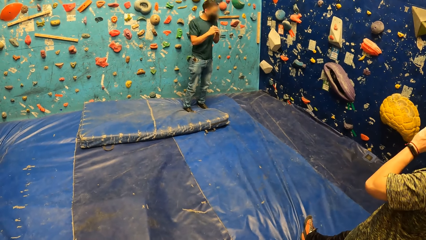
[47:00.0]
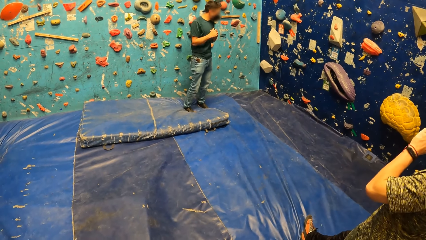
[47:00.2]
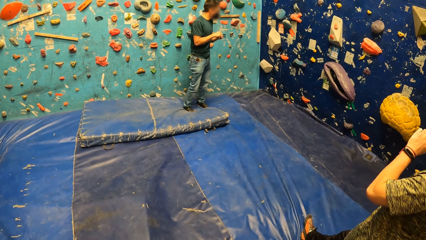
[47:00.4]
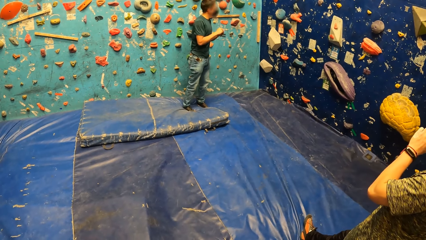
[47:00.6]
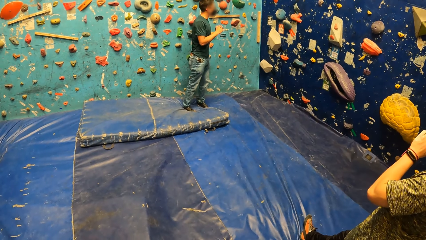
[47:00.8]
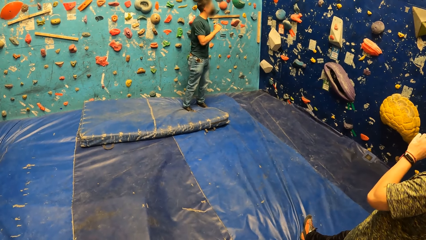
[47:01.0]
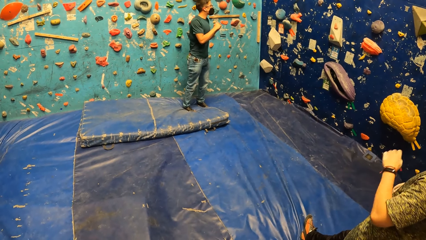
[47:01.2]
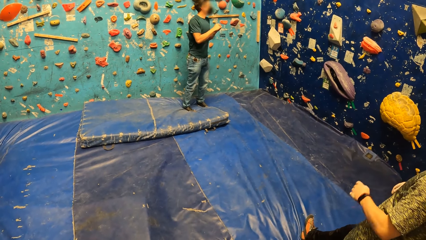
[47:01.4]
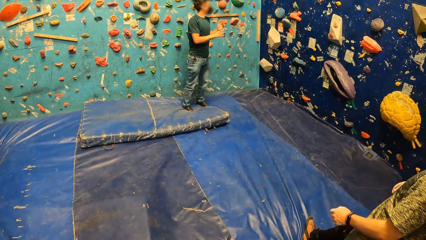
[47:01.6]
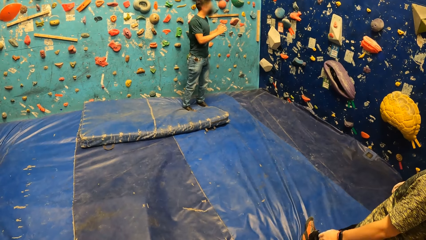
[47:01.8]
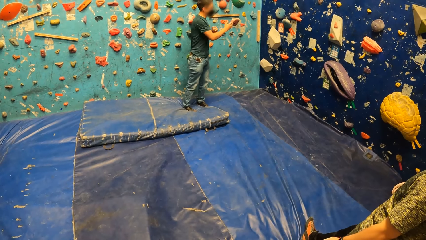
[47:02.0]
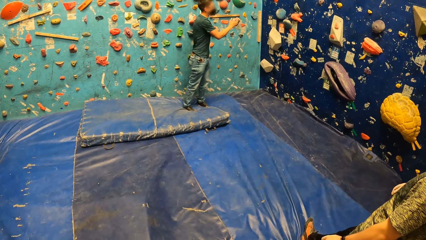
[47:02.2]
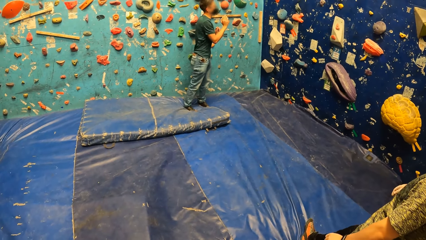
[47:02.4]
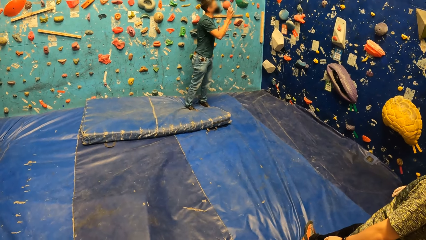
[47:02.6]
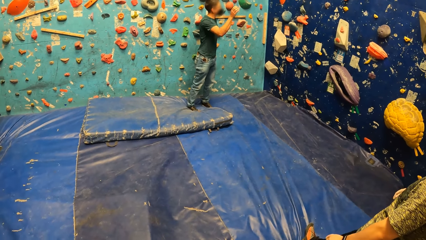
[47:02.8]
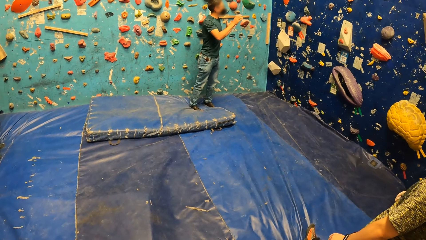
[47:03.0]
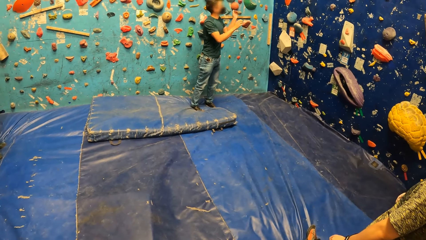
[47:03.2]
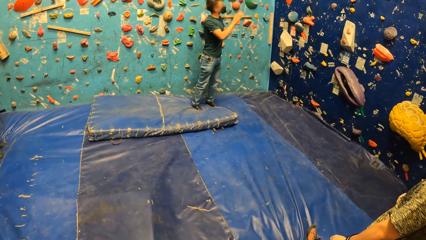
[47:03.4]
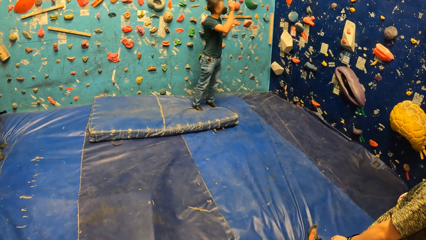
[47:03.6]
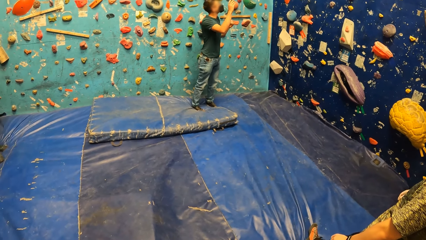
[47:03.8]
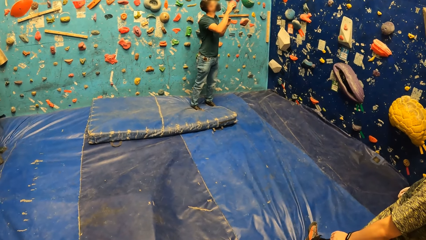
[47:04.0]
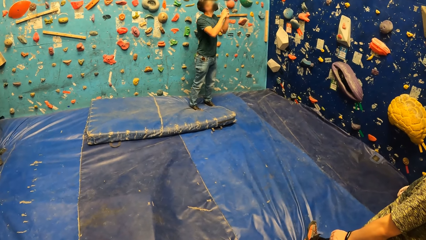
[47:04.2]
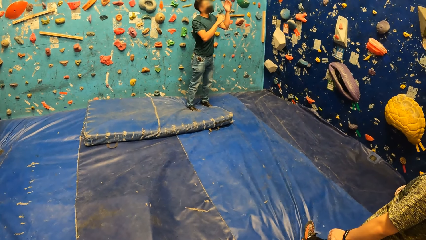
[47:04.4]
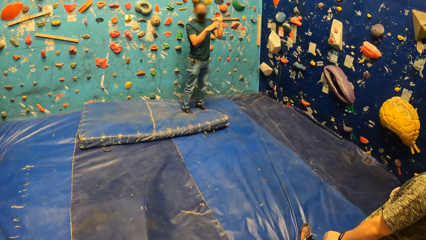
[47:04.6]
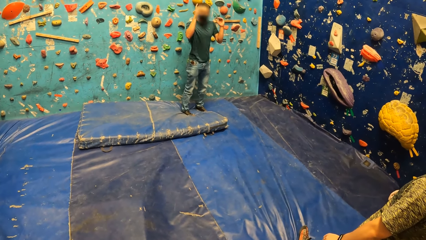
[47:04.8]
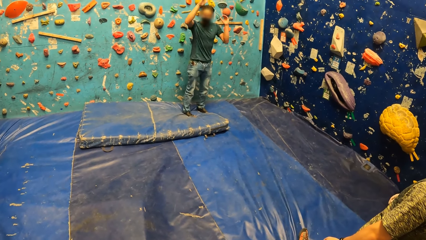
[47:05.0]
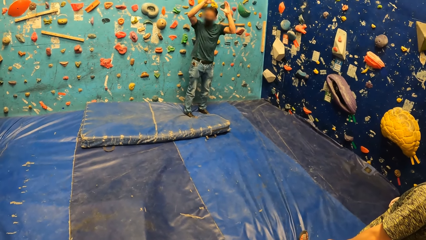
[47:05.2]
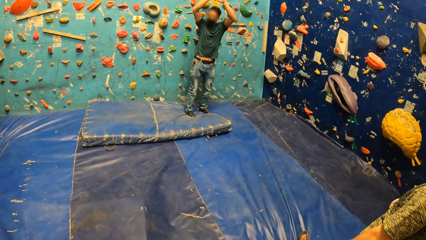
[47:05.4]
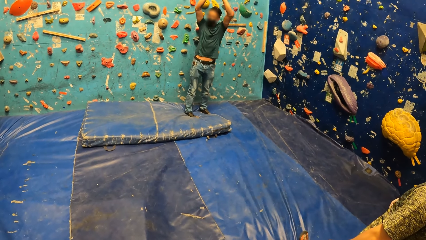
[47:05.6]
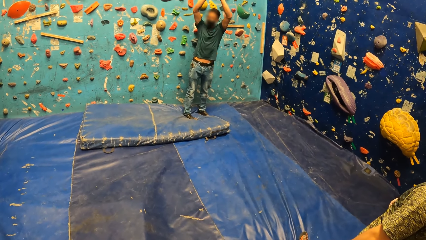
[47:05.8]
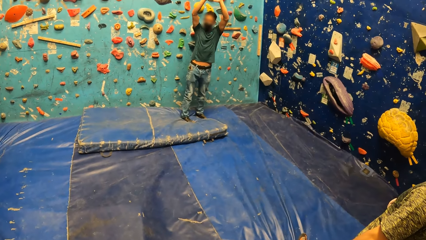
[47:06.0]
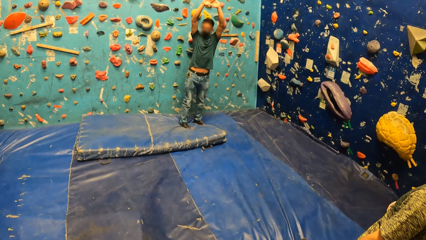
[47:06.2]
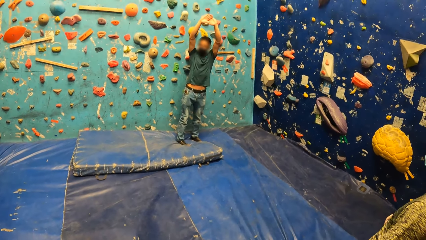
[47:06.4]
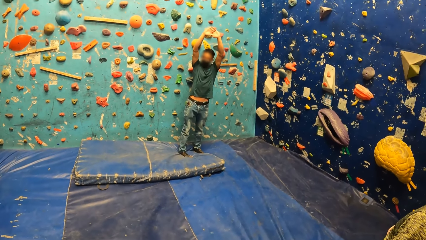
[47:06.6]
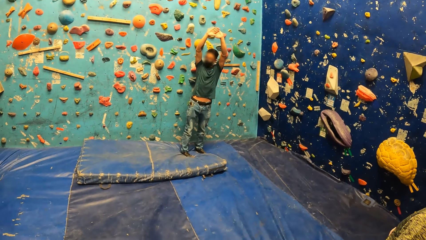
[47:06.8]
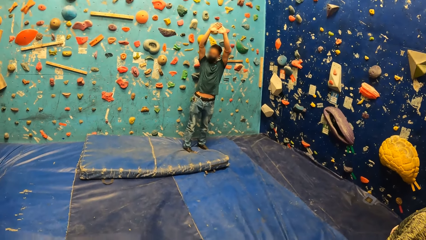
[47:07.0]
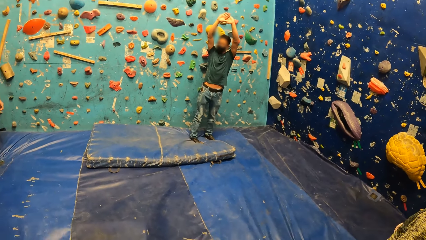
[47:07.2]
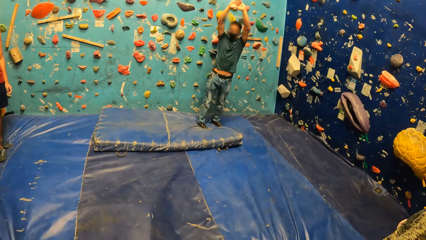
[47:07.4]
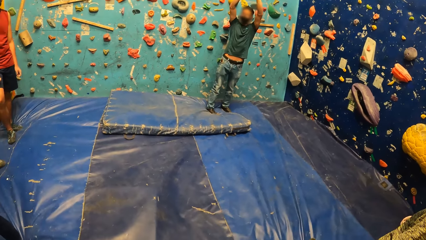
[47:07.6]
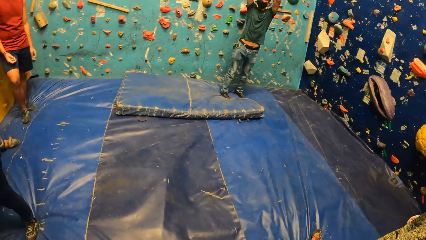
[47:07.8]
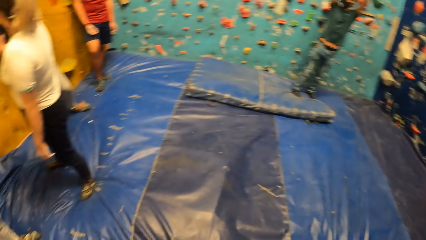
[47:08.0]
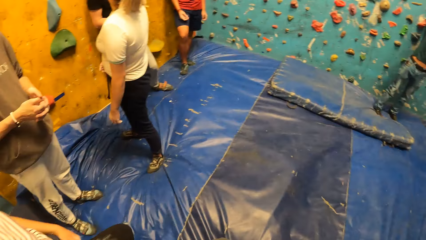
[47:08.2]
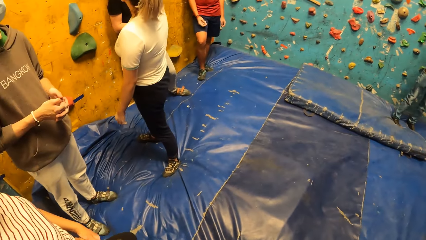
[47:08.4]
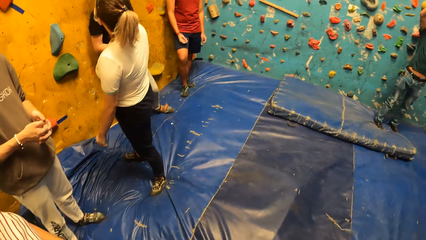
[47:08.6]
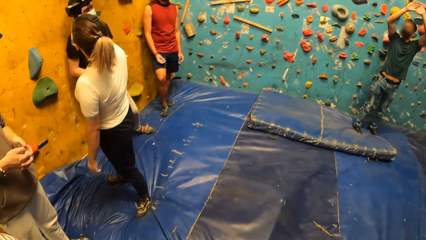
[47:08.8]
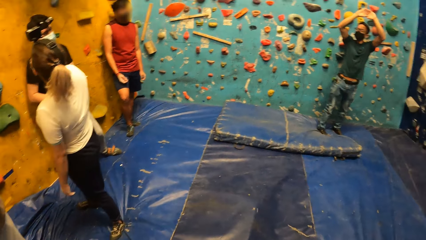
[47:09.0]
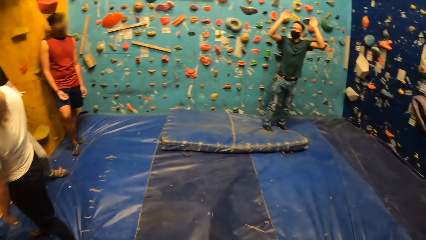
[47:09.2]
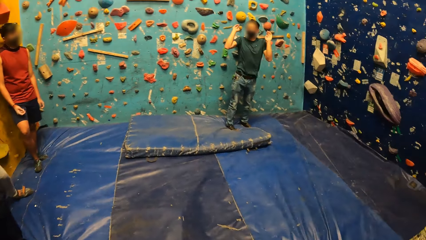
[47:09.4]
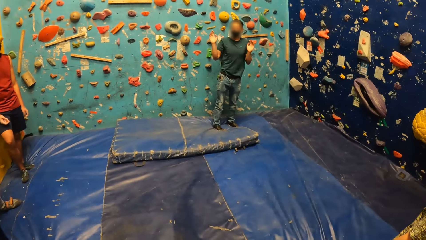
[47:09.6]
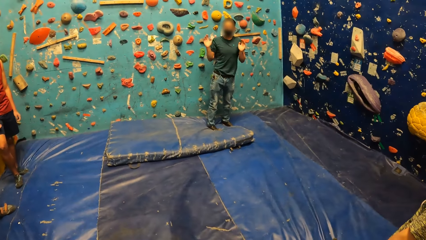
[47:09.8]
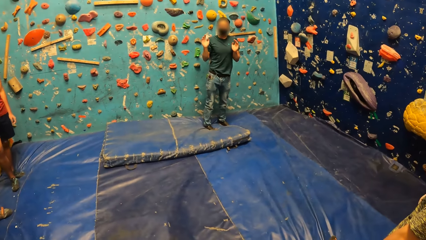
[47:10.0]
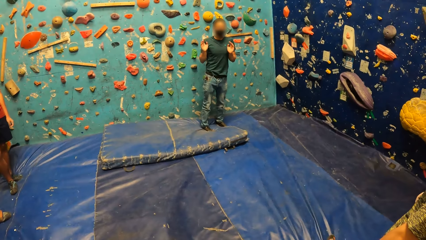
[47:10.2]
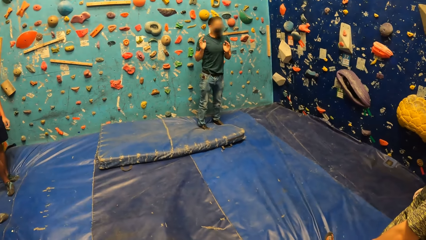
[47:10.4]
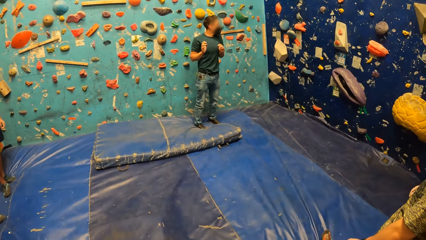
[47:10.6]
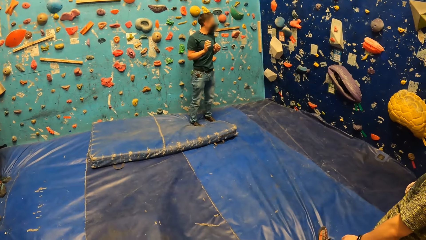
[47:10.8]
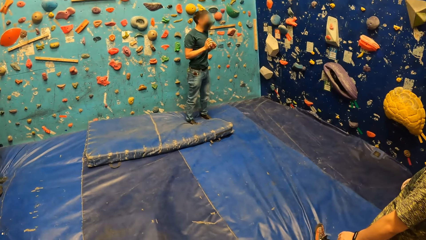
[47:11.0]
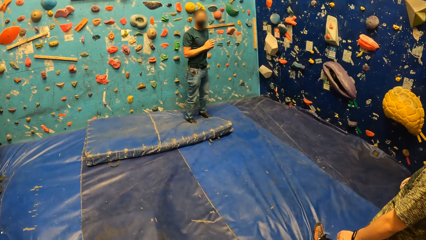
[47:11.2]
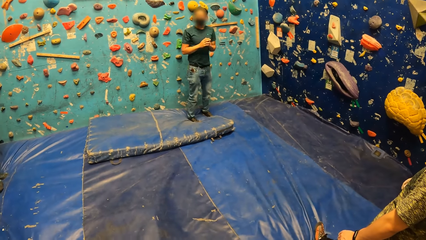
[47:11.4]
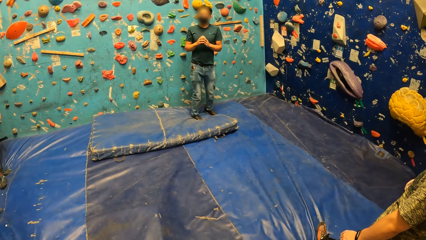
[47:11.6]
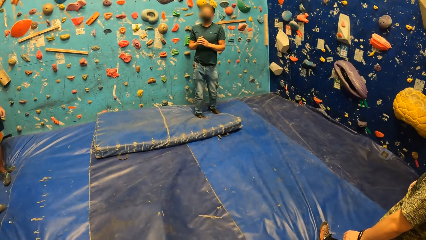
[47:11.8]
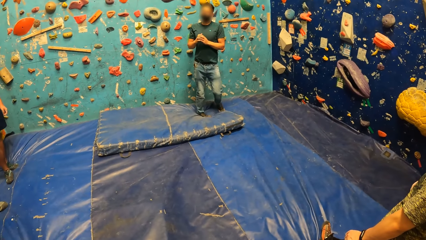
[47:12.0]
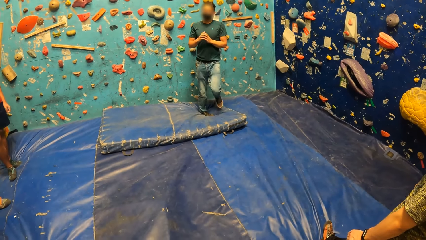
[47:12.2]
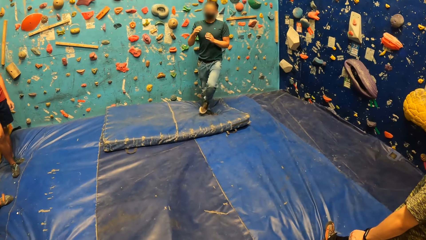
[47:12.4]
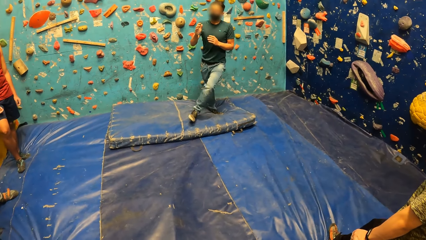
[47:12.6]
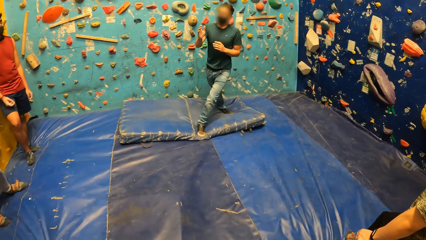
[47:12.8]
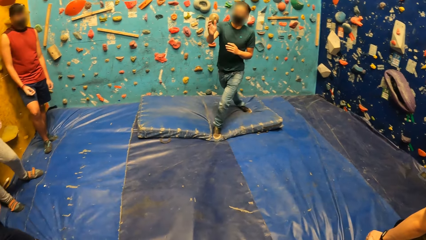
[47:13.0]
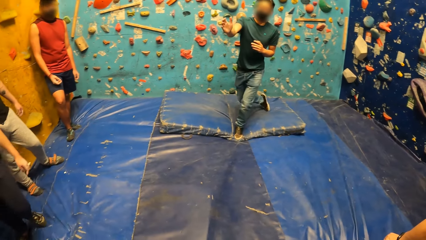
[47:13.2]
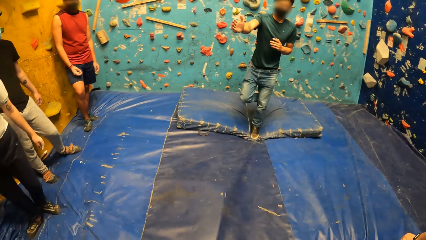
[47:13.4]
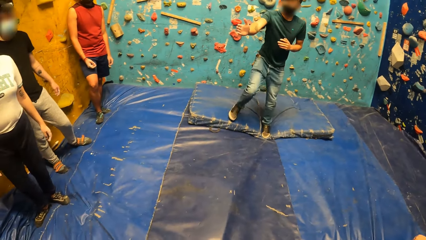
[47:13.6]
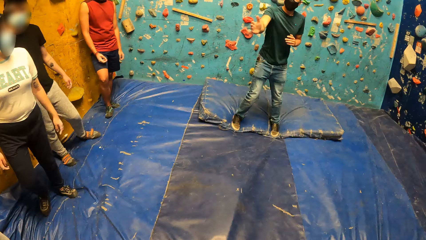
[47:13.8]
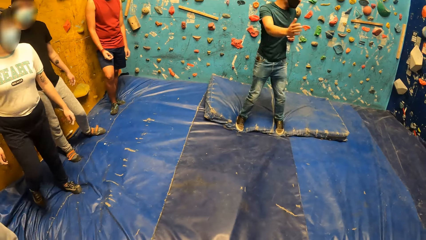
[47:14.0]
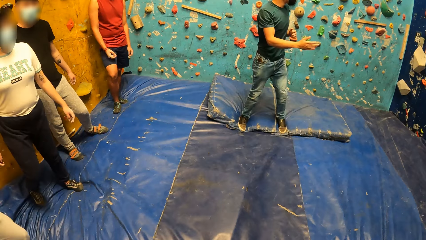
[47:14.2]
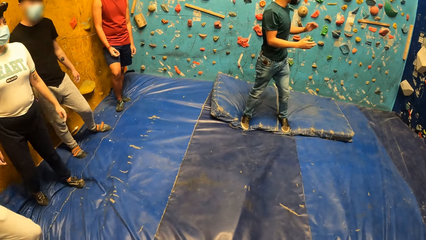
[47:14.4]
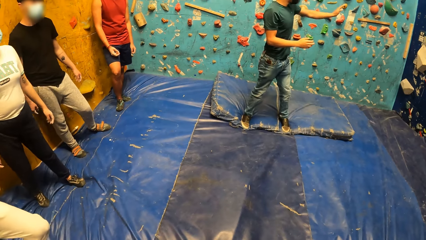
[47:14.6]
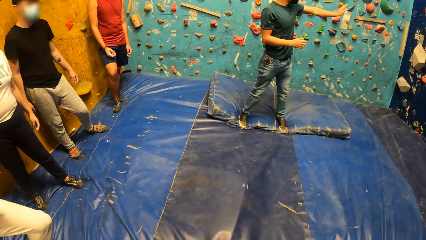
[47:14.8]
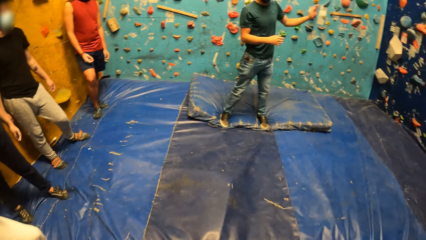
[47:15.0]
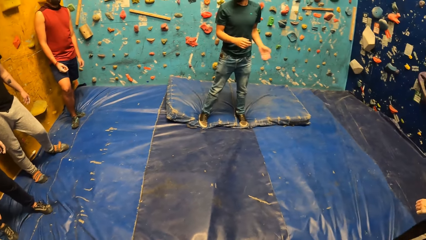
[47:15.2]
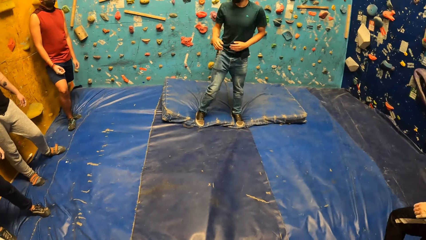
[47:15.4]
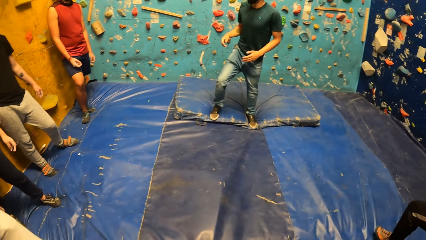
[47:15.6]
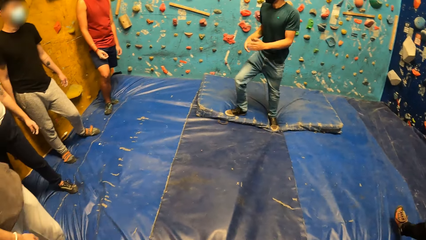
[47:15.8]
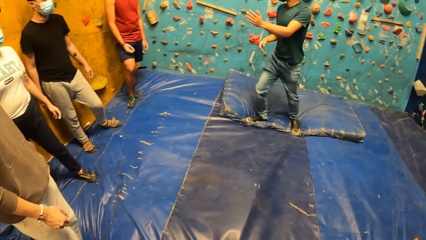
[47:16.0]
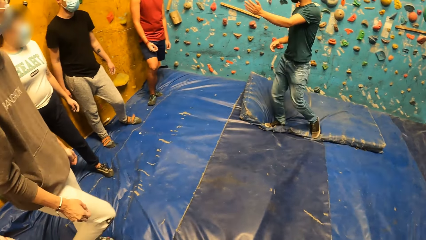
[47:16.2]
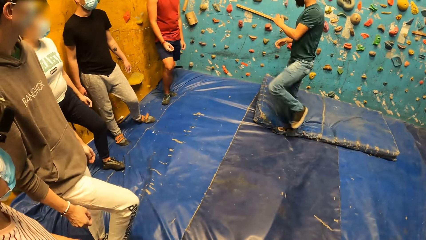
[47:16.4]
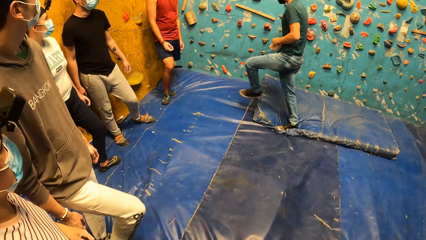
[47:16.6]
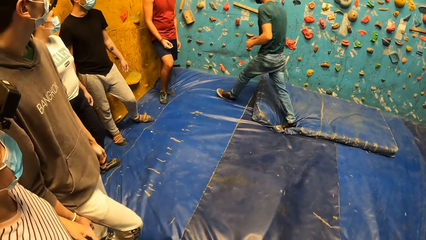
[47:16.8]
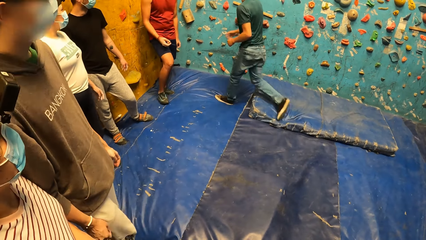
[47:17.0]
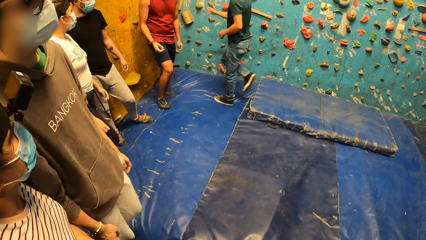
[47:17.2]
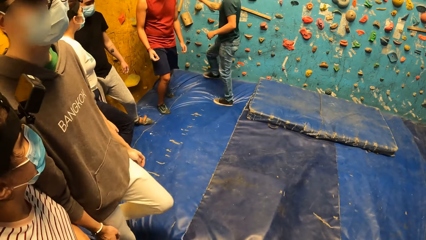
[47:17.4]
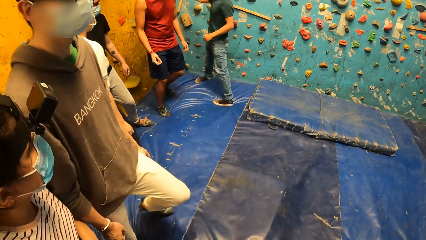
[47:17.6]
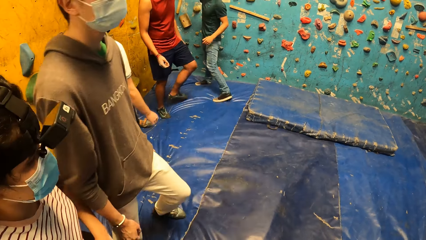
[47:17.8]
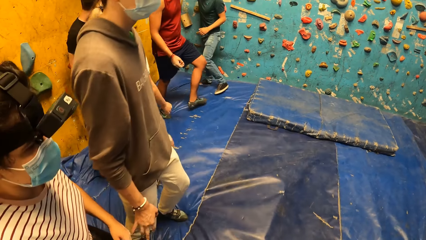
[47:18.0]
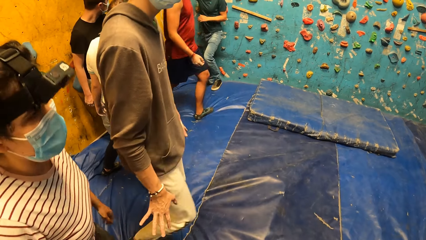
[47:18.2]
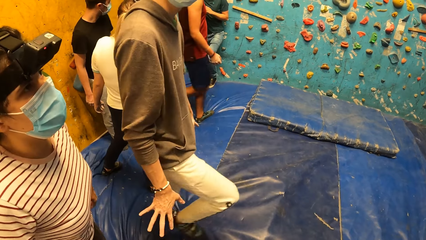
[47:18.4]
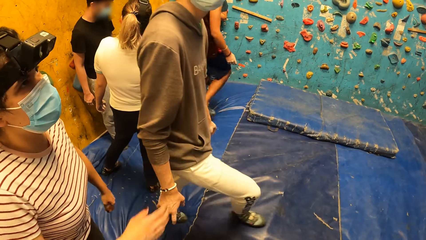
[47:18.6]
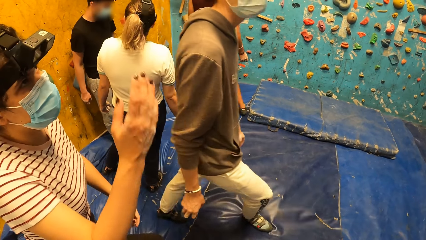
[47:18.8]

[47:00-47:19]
A person touches the face and puts the hand down. Another person lifts the hands up. The camera wearer looks around. The second person walks around and points. A third person moves backwards to the wall. The second person points at the third person. Another person walks. Another person walks. Another person walks.
